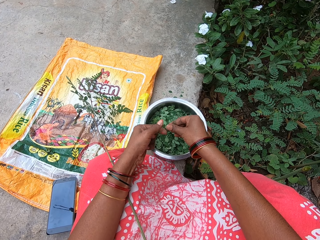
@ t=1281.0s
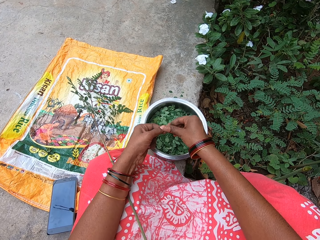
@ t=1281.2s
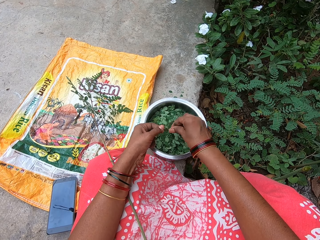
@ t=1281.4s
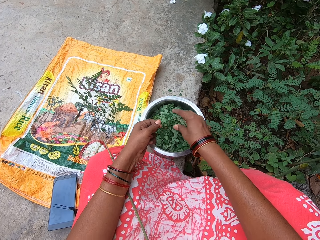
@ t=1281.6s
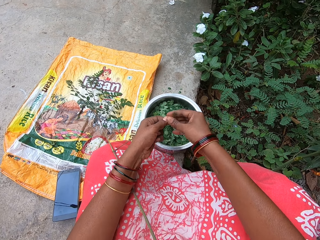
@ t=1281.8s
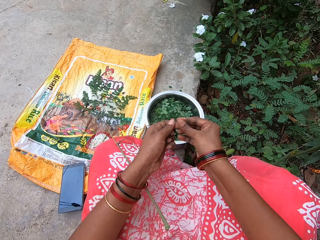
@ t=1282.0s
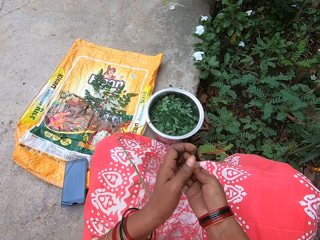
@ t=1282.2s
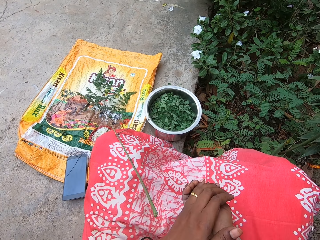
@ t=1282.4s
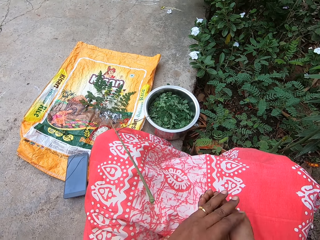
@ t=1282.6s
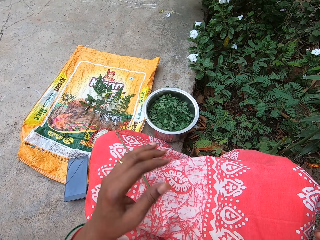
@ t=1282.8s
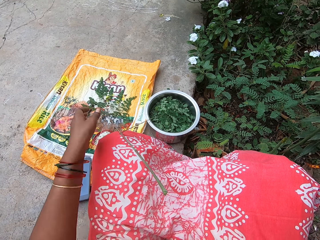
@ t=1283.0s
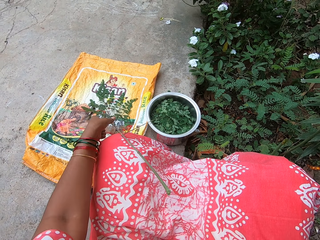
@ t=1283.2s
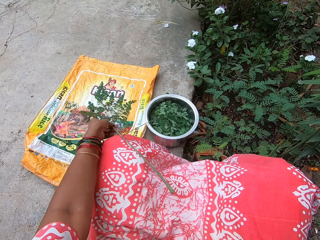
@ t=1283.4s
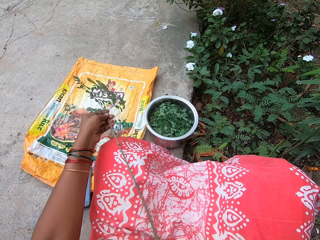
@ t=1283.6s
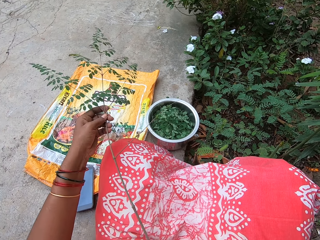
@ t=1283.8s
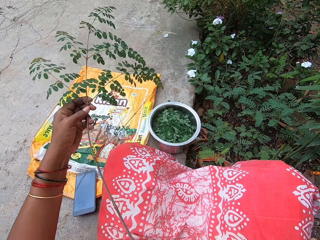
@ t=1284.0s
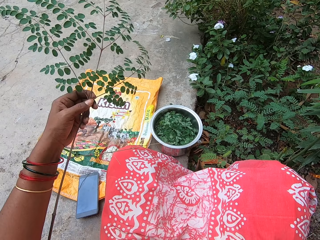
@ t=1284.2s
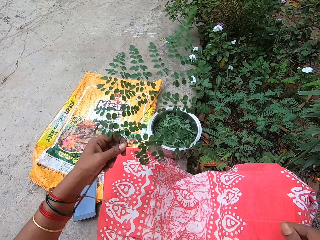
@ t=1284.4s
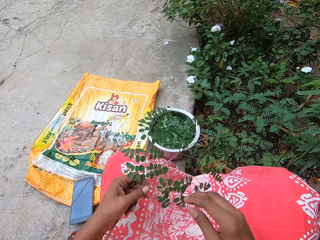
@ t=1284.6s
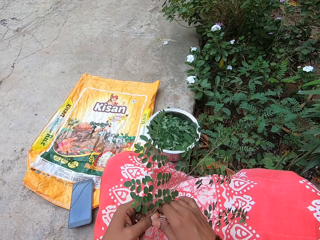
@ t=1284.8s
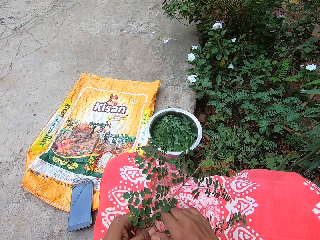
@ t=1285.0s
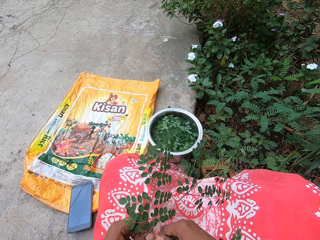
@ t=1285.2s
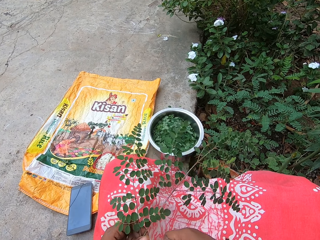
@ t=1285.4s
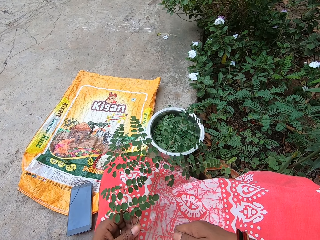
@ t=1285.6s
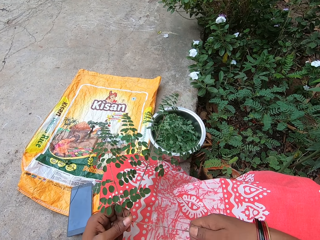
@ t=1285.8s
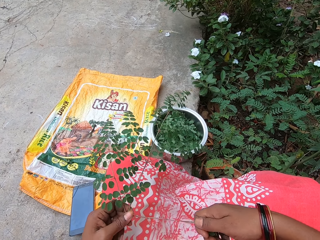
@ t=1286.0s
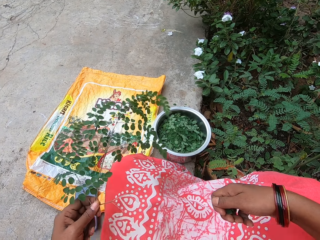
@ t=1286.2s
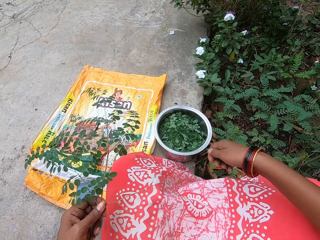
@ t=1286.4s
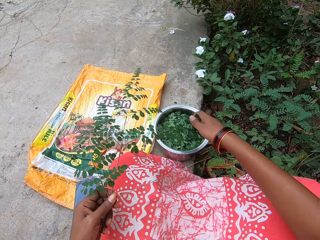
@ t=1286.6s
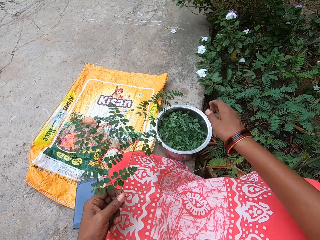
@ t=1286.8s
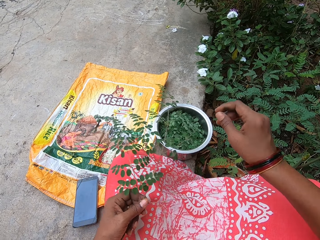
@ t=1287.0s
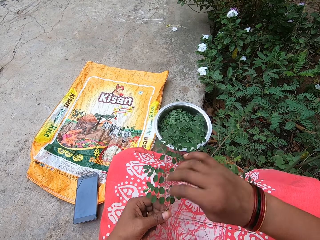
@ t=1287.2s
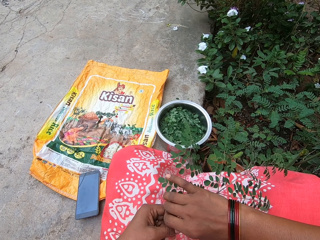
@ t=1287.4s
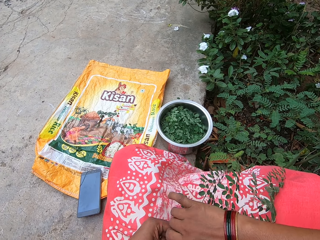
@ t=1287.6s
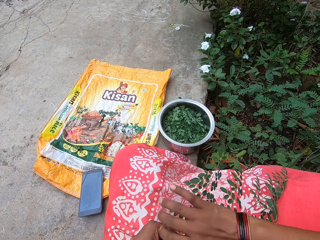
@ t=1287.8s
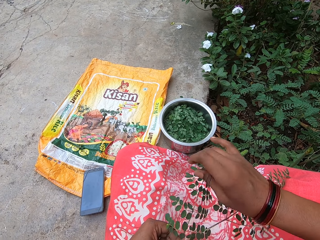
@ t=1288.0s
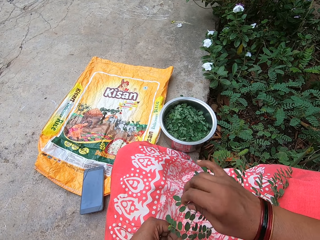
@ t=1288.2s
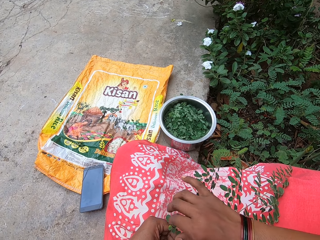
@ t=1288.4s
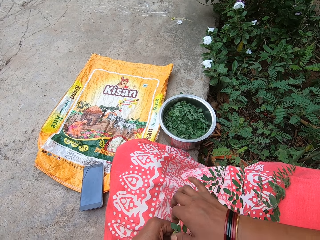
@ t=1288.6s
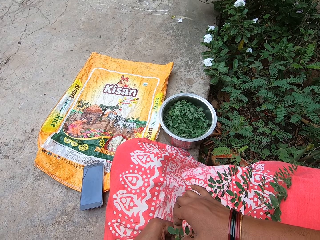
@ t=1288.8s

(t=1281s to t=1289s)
The camera wearer drops the leaves into the bowl on the ground with her right hand. She takes the petiole from her left hand with her right hand. She passes the petiole from her left hand to her right hand. She tosses the petioles away to the field with her right hand. She takes the plant from her lap with her left hand. She removes leaves from the branch in her left hand with her right hand. She drops the leaves into the bowl on the ground with her right hand. She removes a leaf from the branch in her left hand with her right hand.

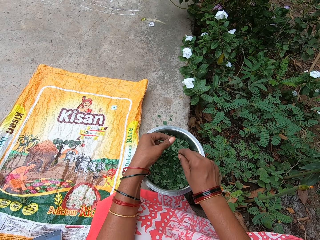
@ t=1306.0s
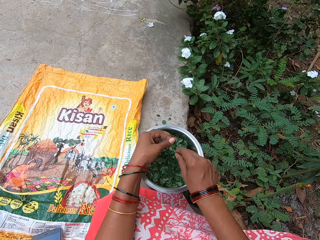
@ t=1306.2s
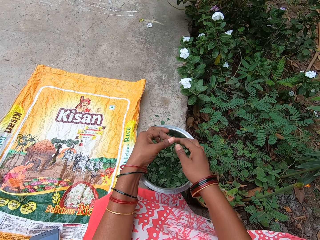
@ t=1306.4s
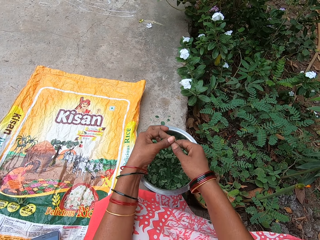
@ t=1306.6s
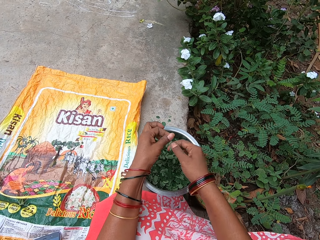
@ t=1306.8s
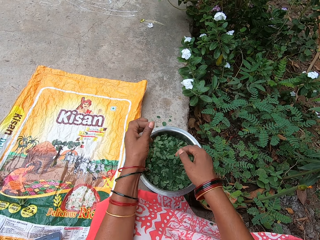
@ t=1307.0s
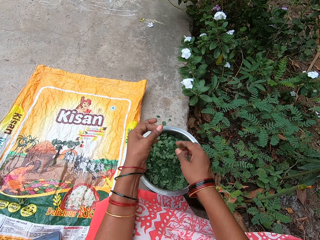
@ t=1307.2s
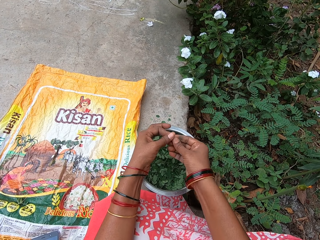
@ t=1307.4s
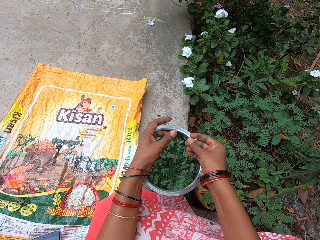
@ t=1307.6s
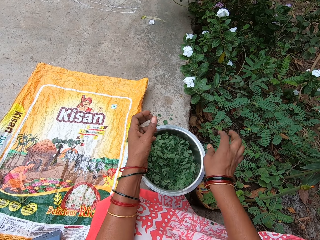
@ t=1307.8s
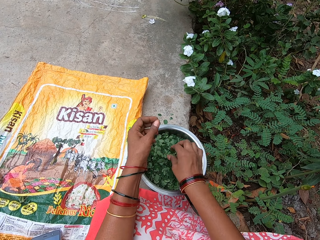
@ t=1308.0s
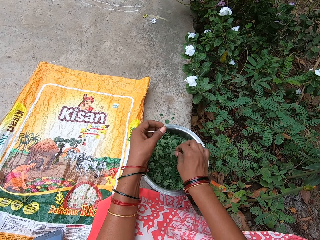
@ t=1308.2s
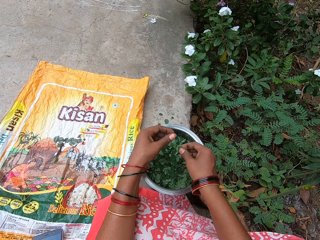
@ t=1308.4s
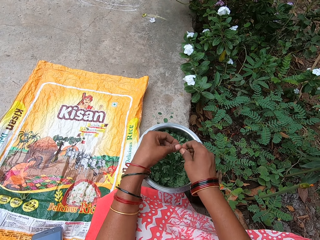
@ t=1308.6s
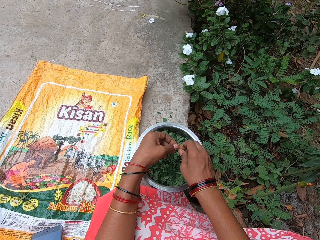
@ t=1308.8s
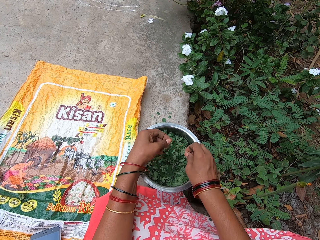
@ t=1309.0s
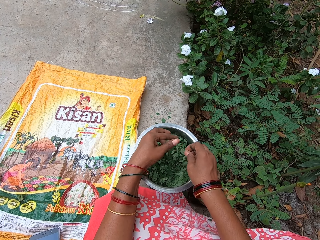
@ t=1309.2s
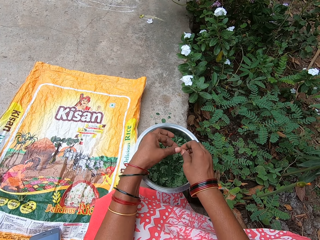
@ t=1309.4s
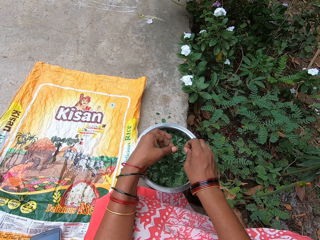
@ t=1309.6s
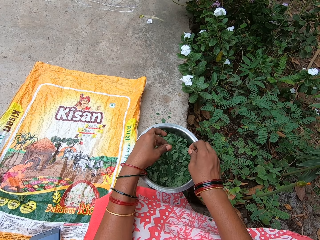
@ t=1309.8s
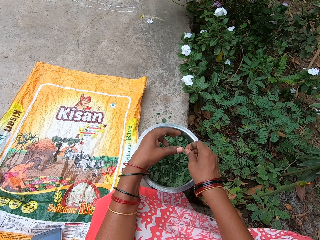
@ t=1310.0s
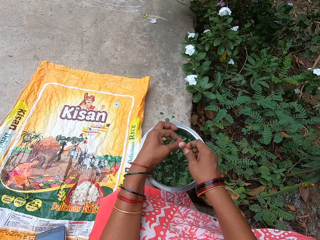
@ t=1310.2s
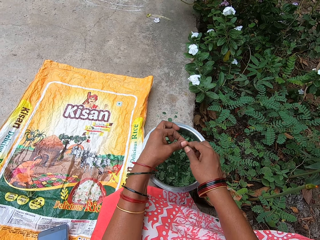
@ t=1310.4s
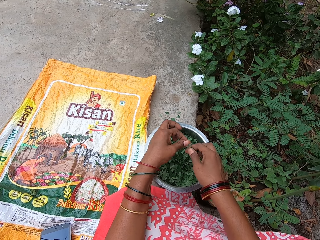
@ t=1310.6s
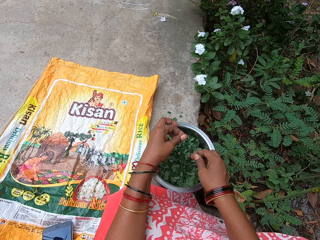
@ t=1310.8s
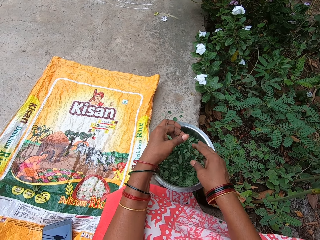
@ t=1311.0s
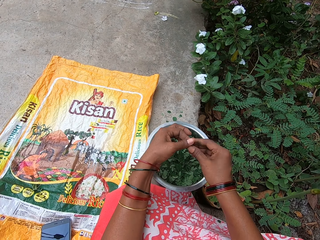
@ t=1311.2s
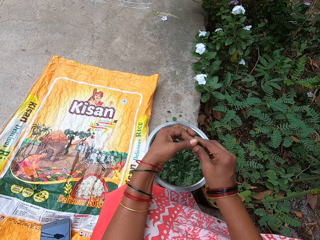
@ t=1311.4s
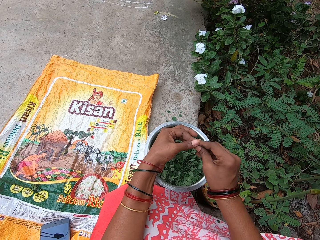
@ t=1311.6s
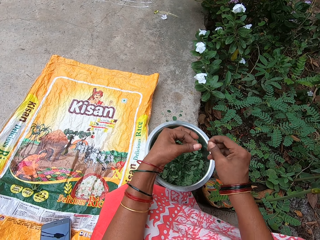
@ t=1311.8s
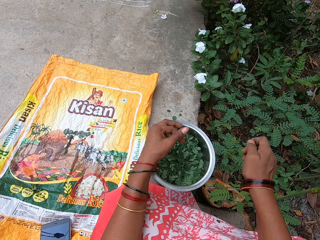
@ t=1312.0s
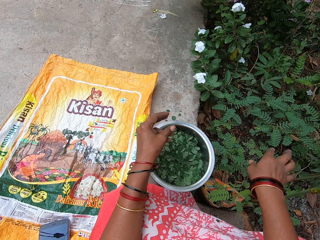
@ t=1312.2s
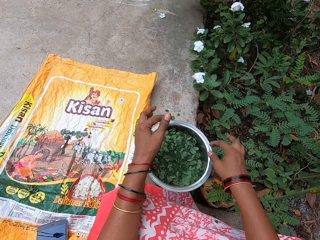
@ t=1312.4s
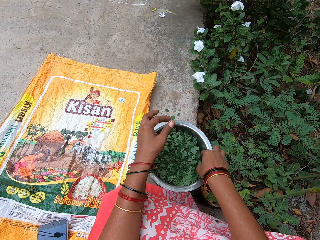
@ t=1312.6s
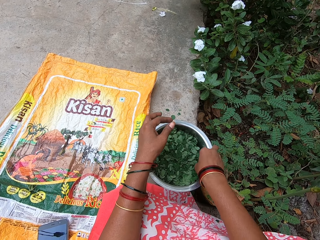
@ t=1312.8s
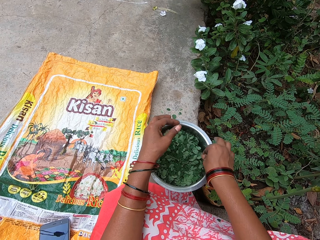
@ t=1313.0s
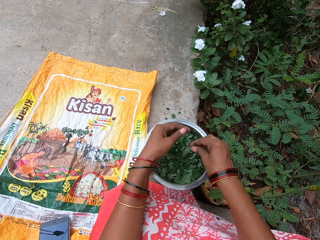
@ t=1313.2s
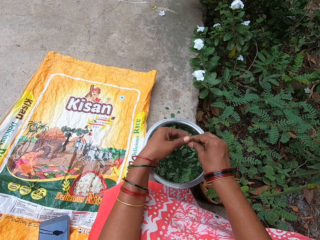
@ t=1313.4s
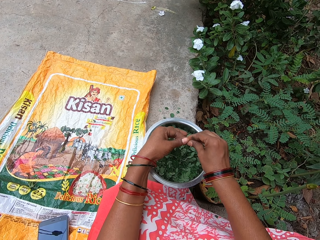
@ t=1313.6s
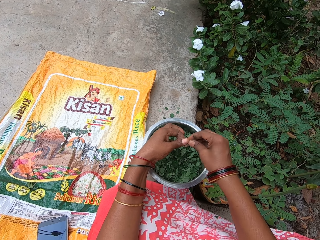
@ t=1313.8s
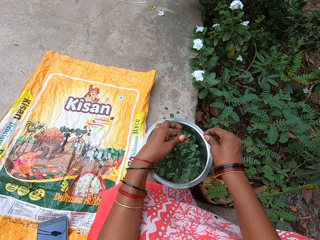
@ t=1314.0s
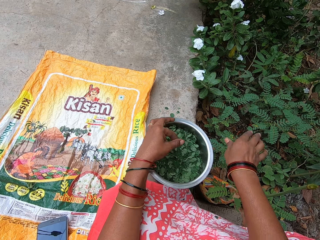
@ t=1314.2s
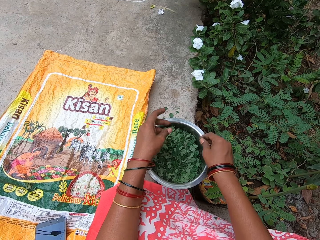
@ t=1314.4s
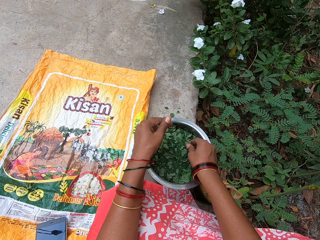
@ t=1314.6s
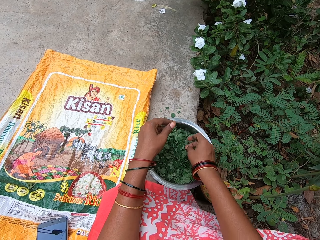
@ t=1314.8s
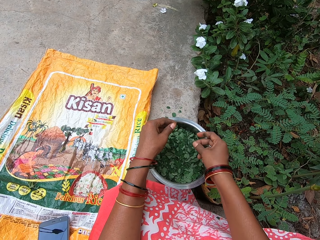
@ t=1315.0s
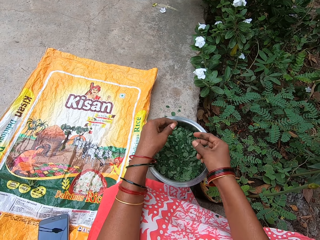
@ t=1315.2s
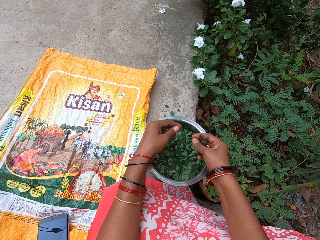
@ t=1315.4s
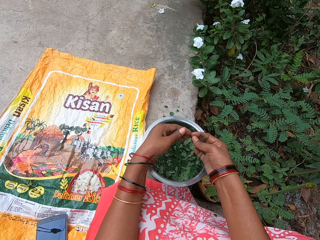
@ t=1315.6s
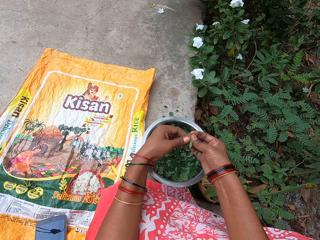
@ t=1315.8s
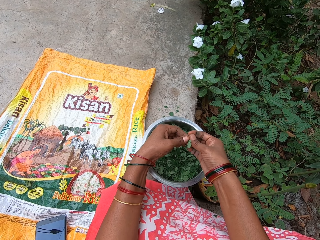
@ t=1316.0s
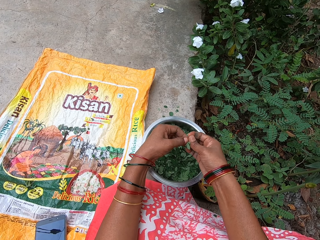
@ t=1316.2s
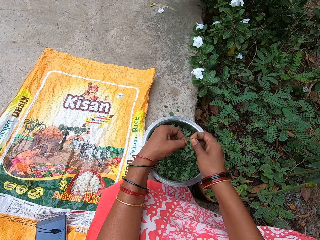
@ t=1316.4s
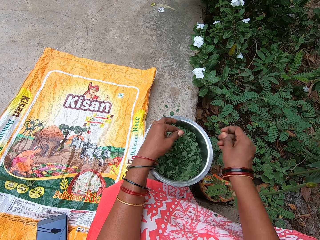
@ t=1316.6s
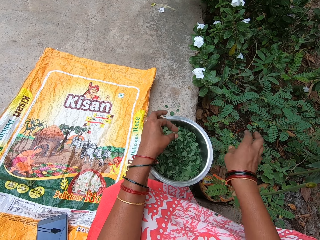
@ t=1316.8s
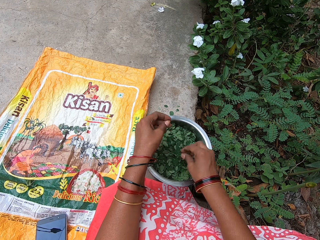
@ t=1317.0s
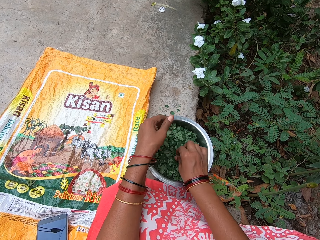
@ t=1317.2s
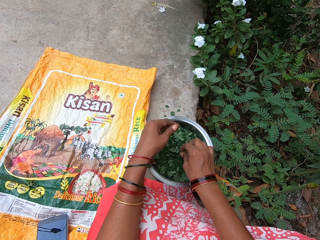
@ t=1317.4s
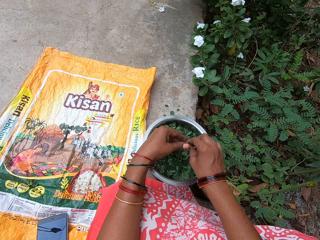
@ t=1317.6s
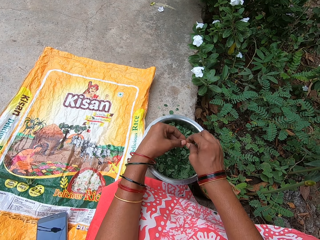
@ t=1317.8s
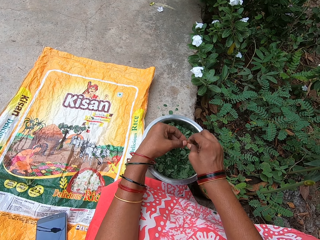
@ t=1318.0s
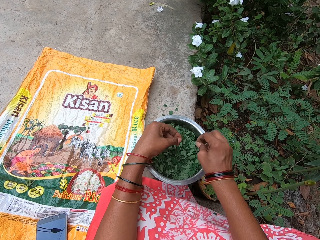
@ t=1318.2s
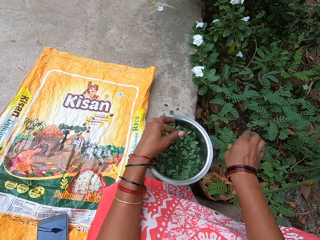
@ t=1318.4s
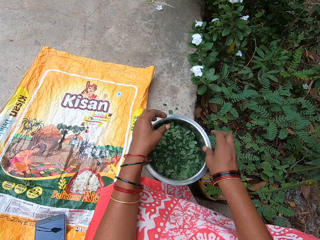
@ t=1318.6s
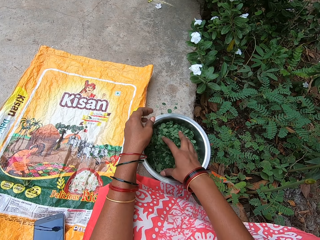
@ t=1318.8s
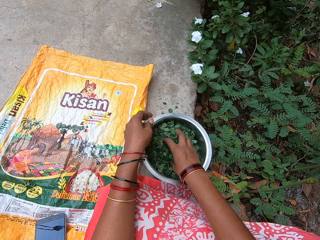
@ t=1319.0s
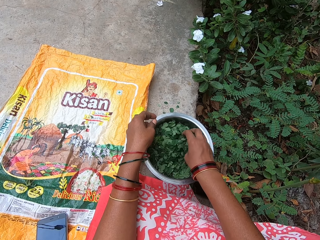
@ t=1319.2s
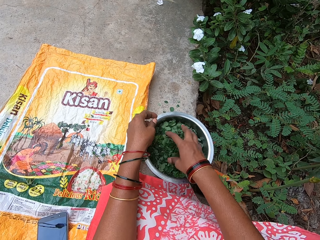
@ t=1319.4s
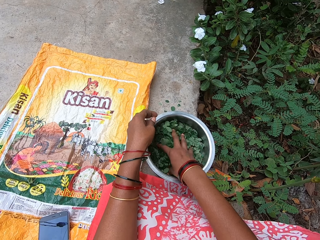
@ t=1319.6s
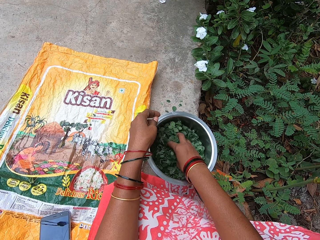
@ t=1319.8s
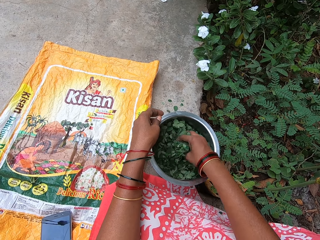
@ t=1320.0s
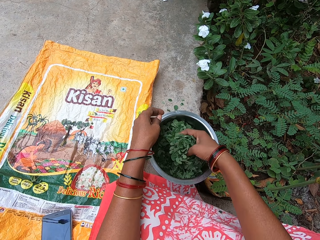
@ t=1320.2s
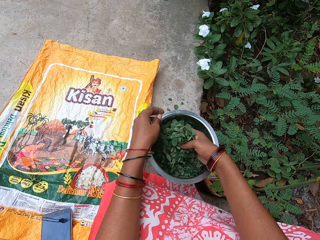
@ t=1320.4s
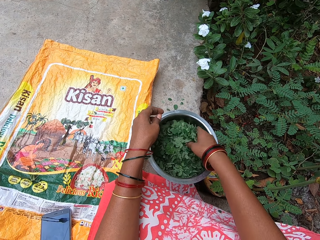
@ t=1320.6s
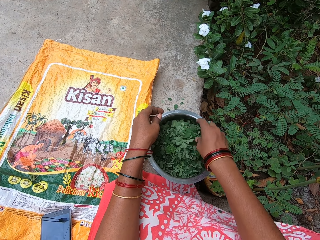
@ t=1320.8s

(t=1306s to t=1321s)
The camera wearer takes the petiole from her right hand with her left hand. She removes leaves from the petiole in her left hand with her right hand. She drops the leaves into the bowl on the ground with her right hand. She takes the petiole from her left hand with her right hand. She tosses the petiole away to the field with her right hand. She cuts stalks on the leaves. She picks a petiole from the bowl on the ground with her right hand. She removes leaves from the petiole in her right hand with her left hand. She drops the leaves into the bowl on the ground with her left hand. She removes leaves from the petiole in her right hand with her left hand. She drops the leaves into the bowl on the ground with her left hand. She holds the petiole in her right hand with her left hand. She removes leaves from the petiole in her left hand with her right hand. She drops the leaves into the bowl on the ground with her right hand. She takes the petiole from her left hand with her right hand. She tosses the petiole away to the field with her right hand. She picks a petiole from the bowl on the ground with her right hand. She removes leaves from the petiole in her right hand with her left hand. She cuts stalks on the leaves. She drops the leaves into the bowl on the ground with her left hand. She tosses the petiole away to the field with her right hand. She picks a petiole from the bowl on the ground with her right hand. She cuts stalks on the leaves. She removes leaves from the petiole in her right hand with her left hand. She tosses the petiole away to the field with her right hand. She drops the leaves into the bowl on the ground with her left hand. She picks a petiole from the bowl on the ground with her right hand. She removes leaves from the petiole in her right hand with her left hand. She cuts stalks on the leaves. She tosses the petiole away with her right hand. She drops the leaves into the bowl on the ground with her left hand. She turns the leaves in the bowl on the ground with her right hand.
